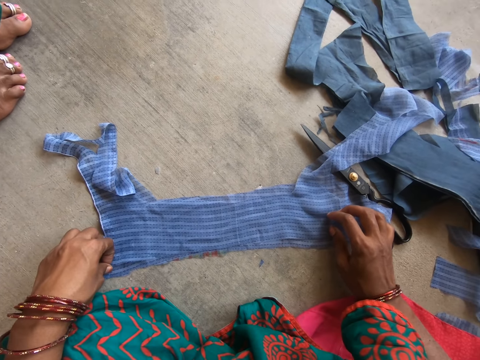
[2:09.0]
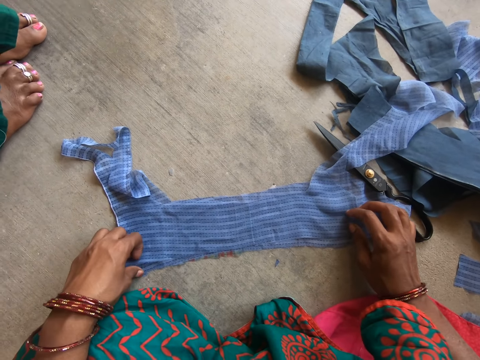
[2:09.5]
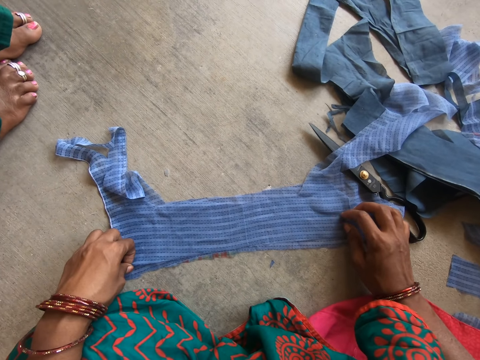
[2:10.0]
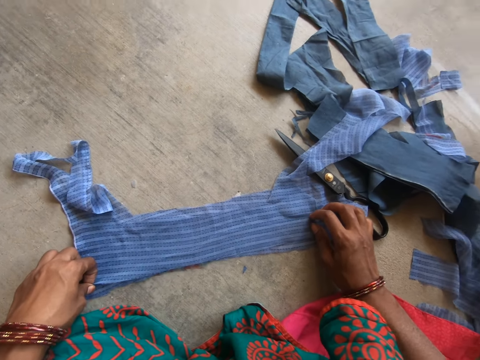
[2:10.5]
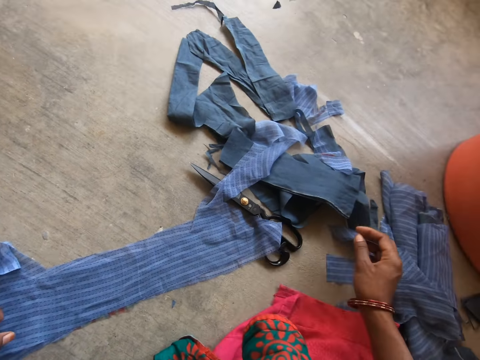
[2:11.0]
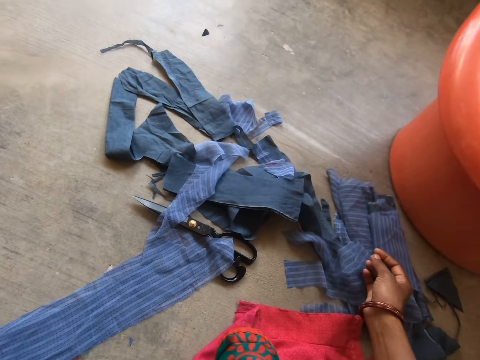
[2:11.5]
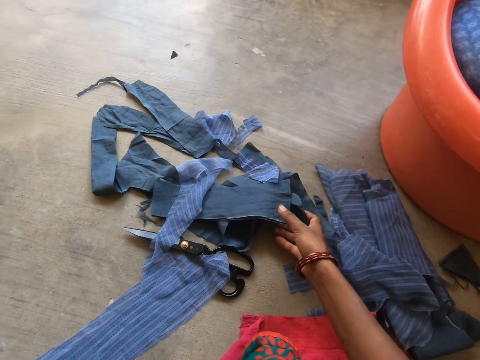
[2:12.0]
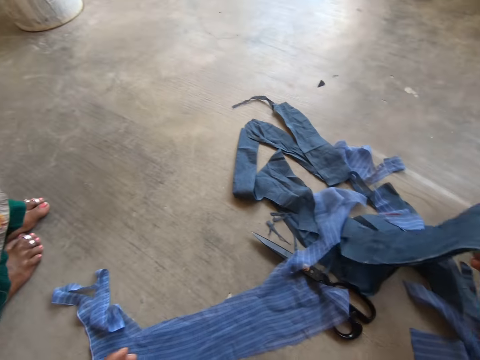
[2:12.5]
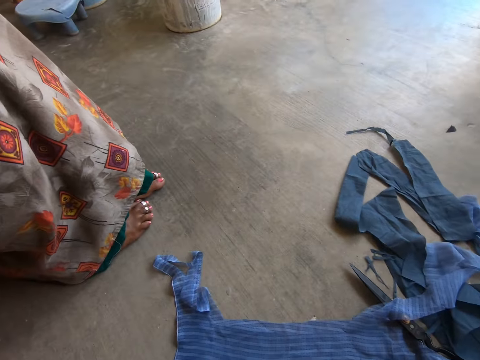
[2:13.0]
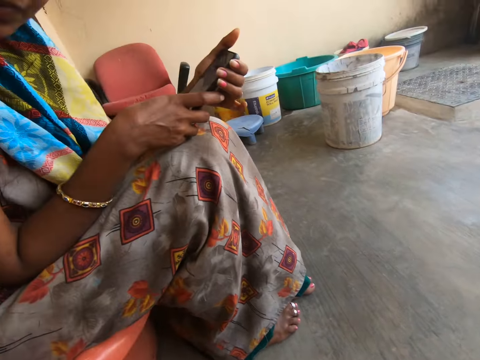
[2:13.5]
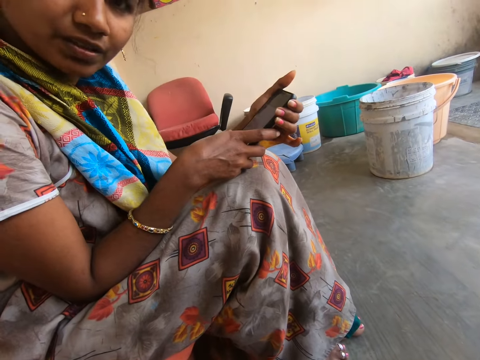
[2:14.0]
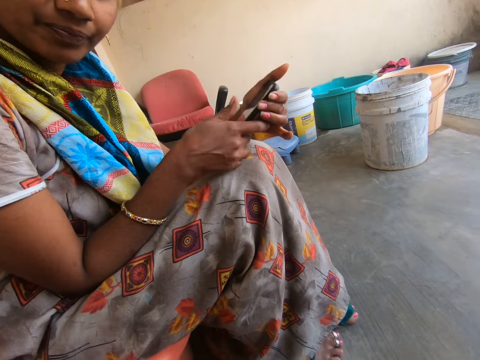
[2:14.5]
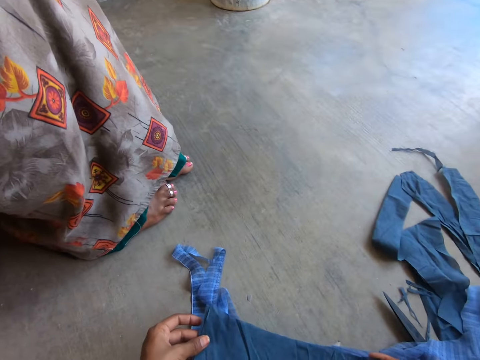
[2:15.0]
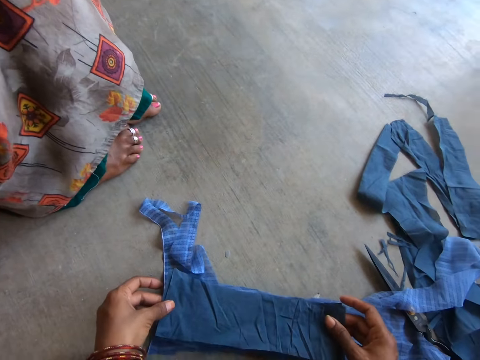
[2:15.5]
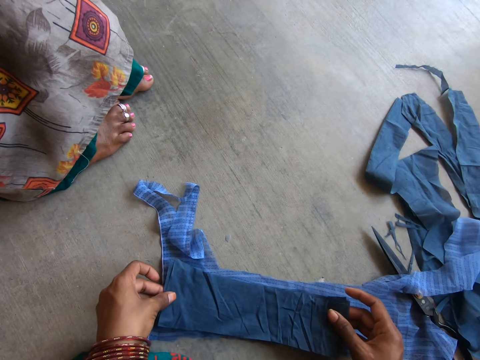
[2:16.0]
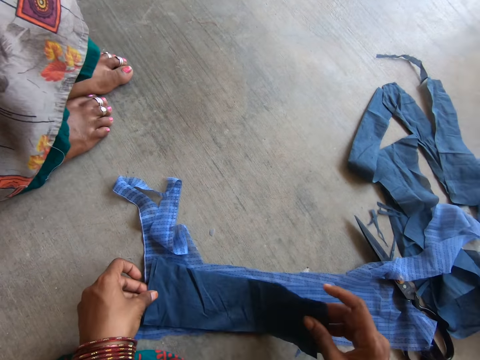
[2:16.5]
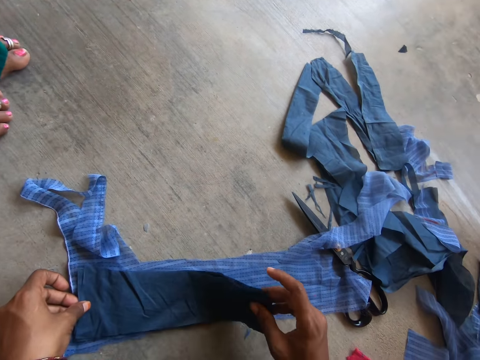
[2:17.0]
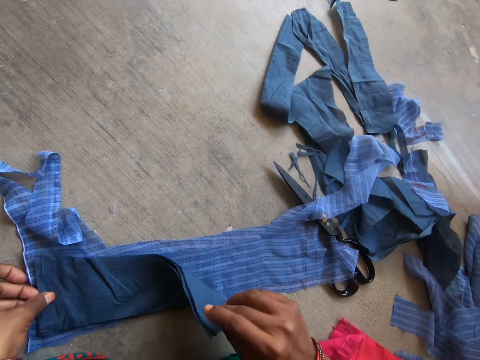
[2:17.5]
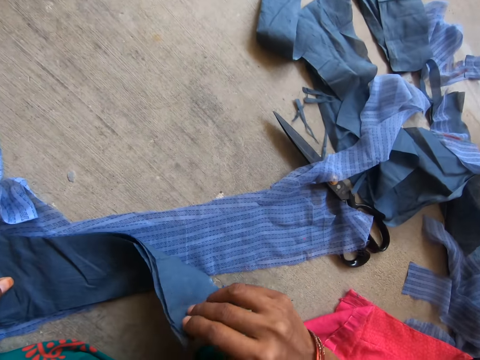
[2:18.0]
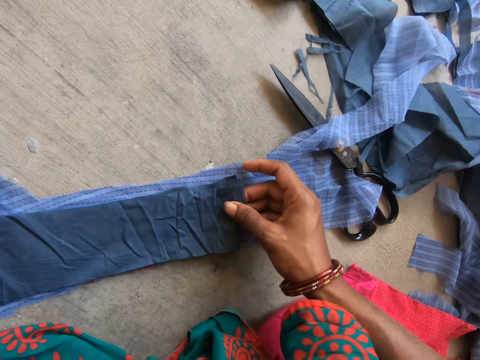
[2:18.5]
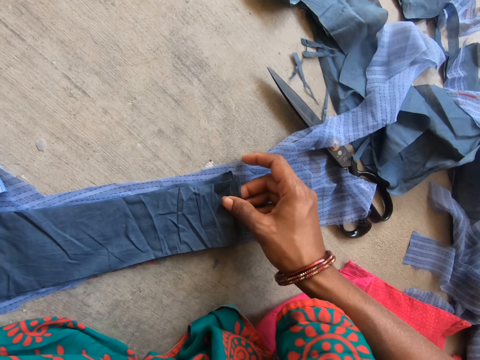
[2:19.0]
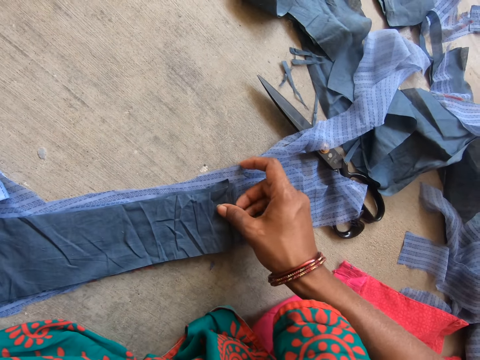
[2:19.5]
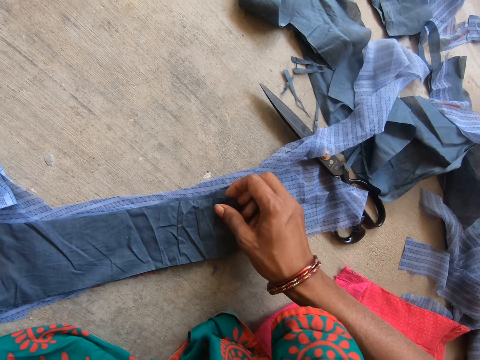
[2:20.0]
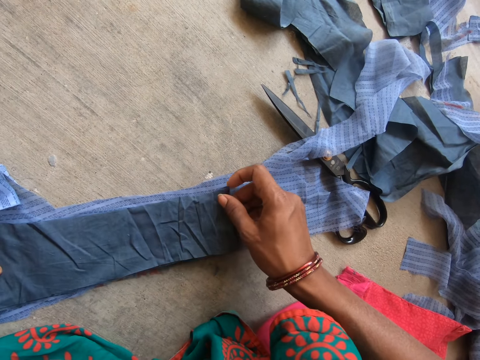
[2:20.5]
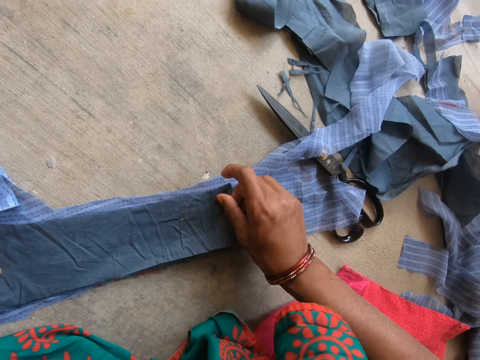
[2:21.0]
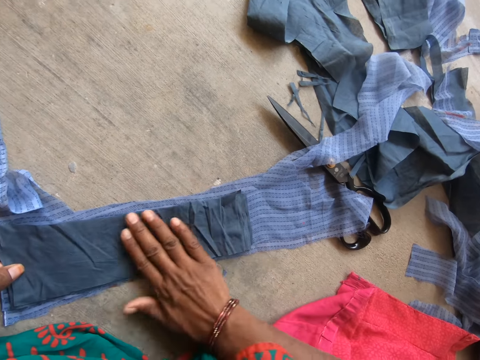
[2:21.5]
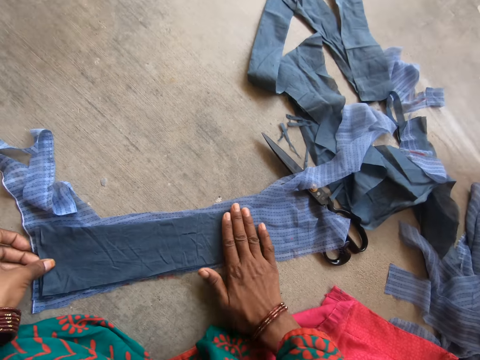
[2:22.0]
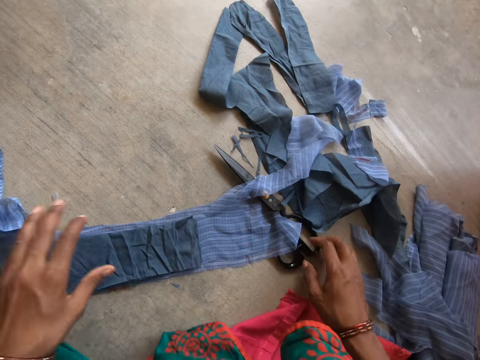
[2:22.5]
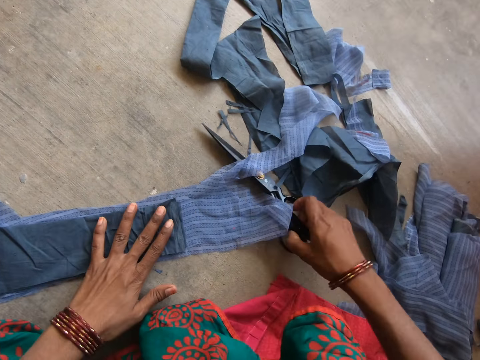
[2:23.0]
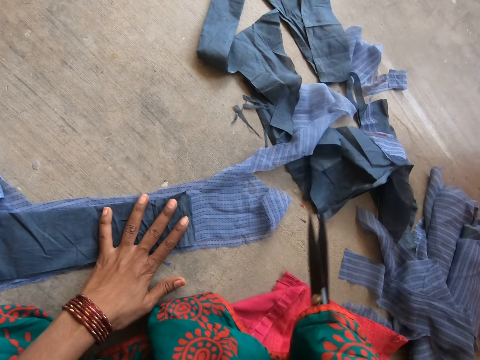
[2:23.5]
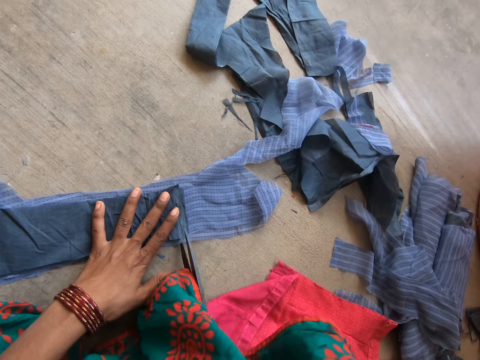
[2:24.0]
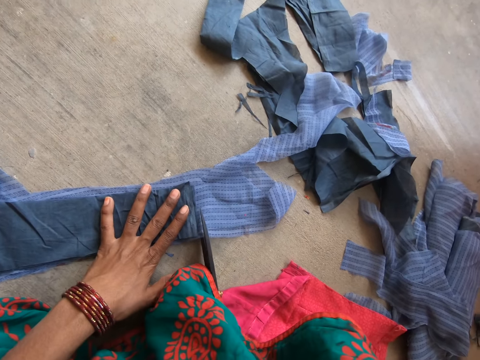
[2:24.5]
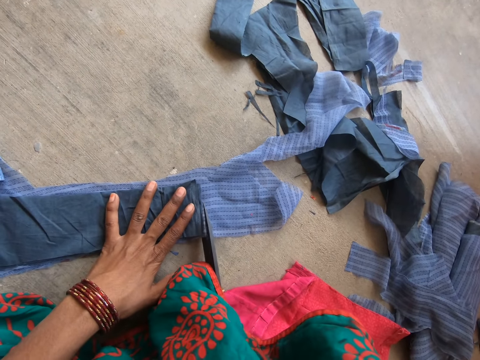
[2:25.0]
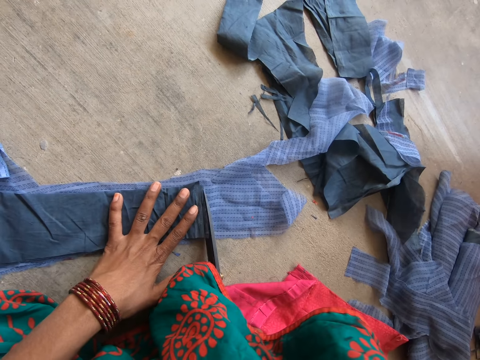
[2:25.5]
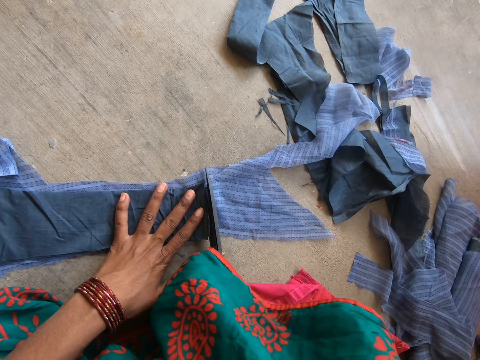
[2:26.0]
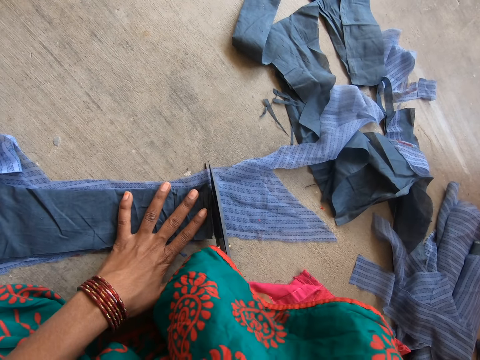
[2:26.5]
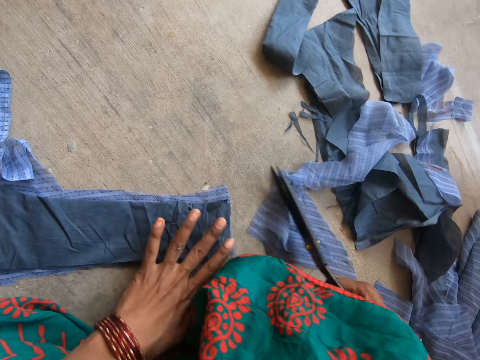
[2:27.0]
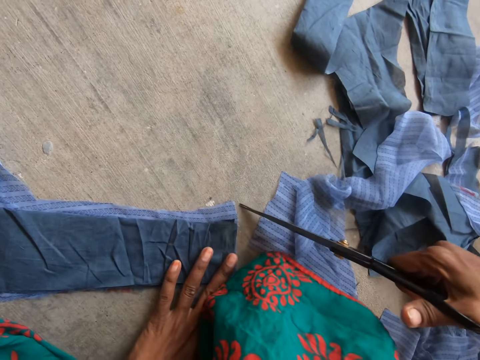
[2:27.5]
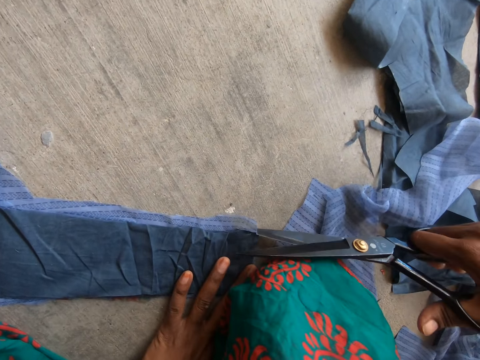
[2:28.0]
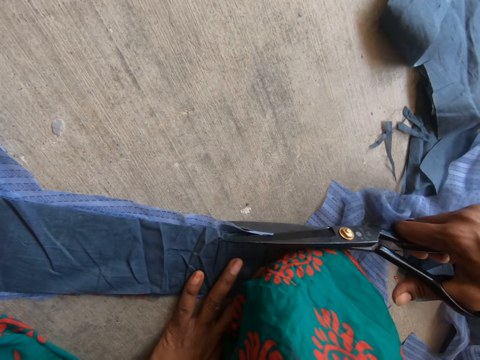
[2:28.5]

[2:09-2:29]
The camera wearer converses with a woman. They move a hand. They pick up a piece of cloth. They converse with the woman. They look at the woman. The woman talks to the camera wearer. The camera wearer places the cloth. They hold the piece of cloth. They flip the cloth. They bend the piece of cloth. They hold the piece of cloth. They adjust the cloth. They stretch the piece of cloth. They pick up scissors. They cut the piece of cloth. They push the piece of cloth.

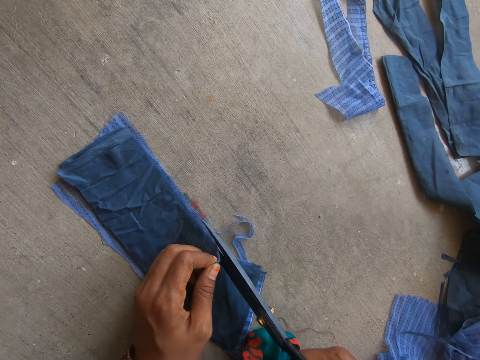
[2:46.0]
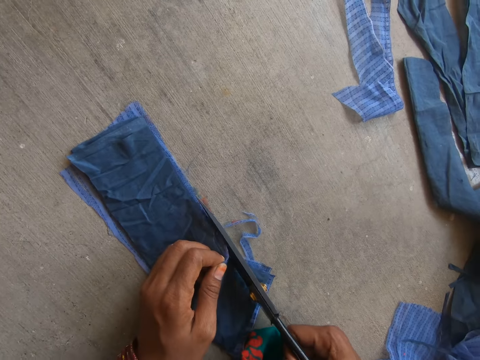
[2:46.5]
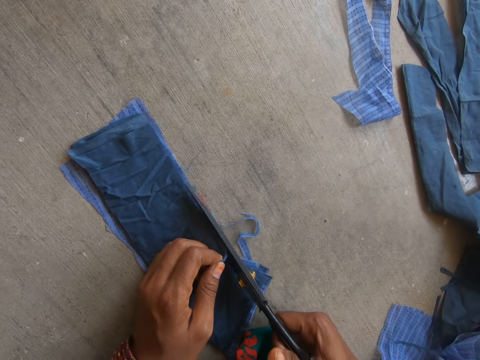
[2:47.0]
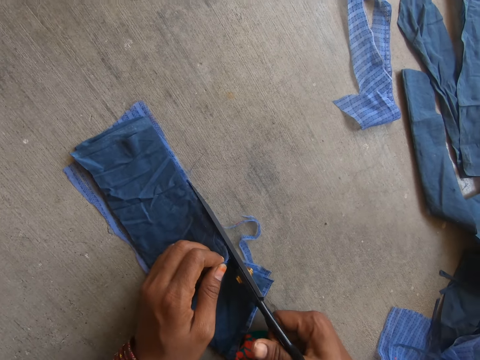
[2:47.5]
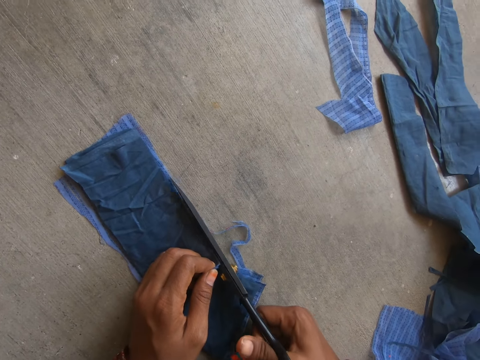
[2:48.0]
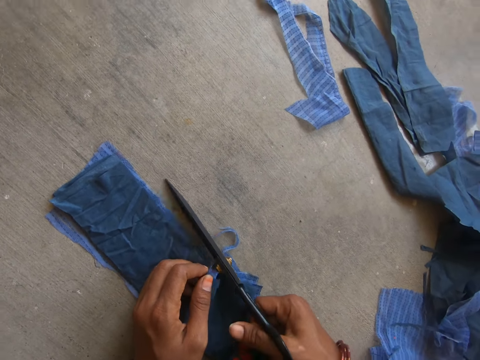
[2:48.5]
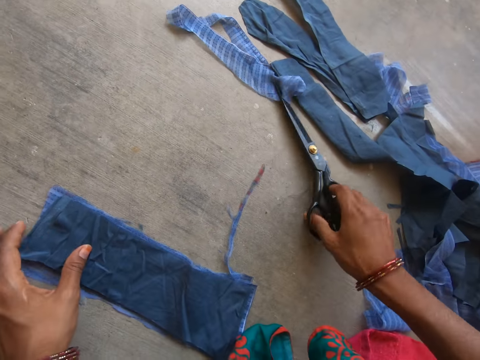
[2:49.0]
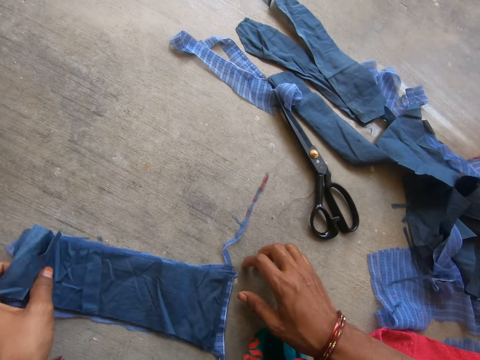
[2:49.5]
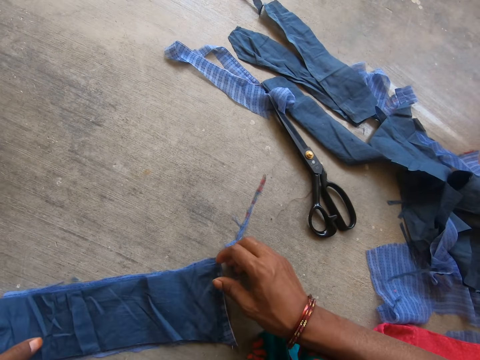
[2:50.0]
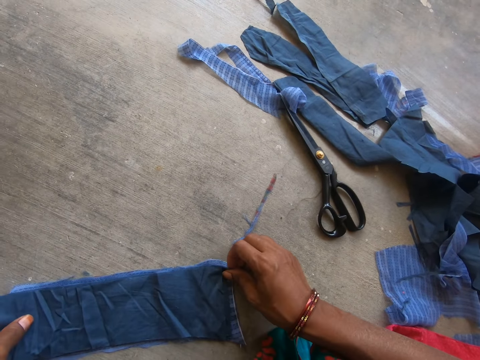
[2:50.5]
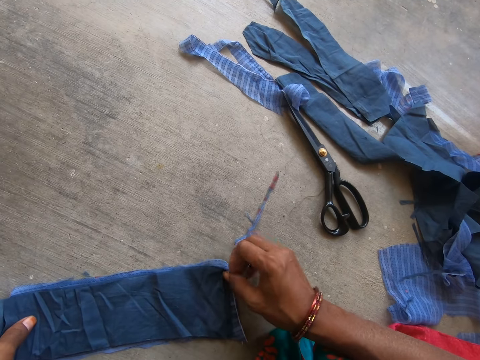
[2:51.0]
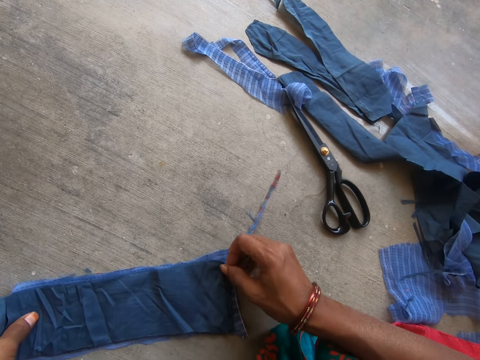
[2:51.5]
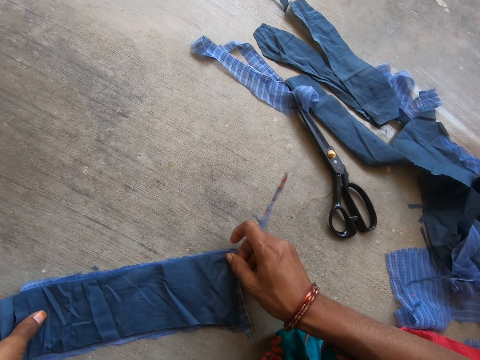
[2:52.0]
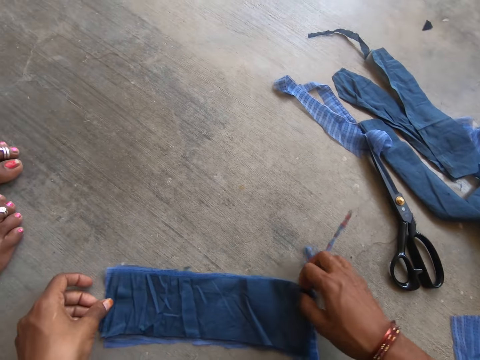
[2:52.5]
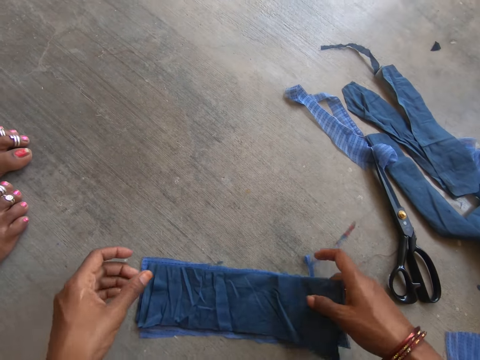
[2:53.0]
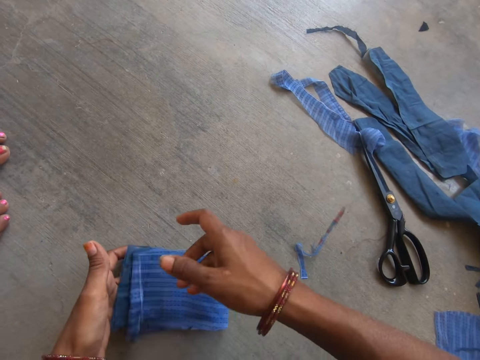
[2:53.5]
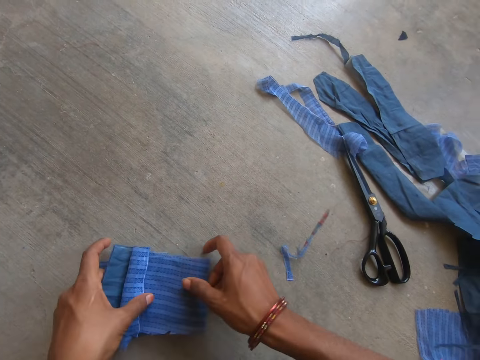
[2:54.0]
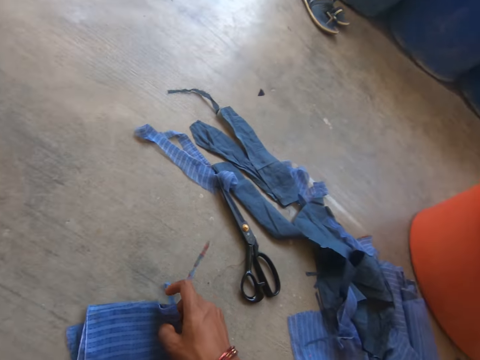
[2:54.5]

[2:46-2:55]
The camera wearer lifts the cloth. They hold pieces of the cloth. They cut a piece of the cloth. They push a piece of the cloth away. They drop the scissors on the floor. They pick up the cloth. They hold pieces of the cloth. They fold the cloth. They turn pieces of the cloth.
